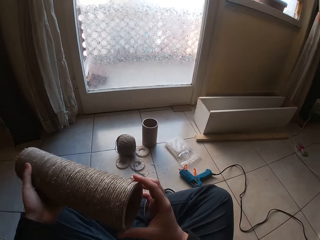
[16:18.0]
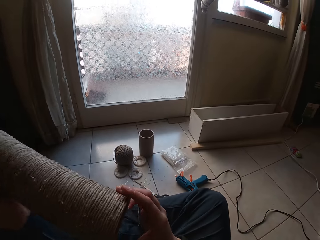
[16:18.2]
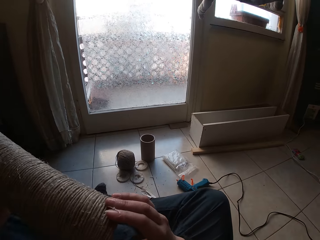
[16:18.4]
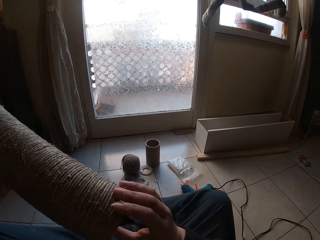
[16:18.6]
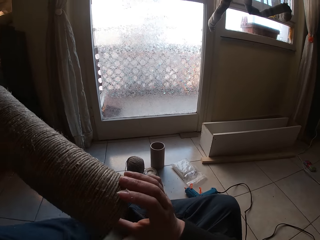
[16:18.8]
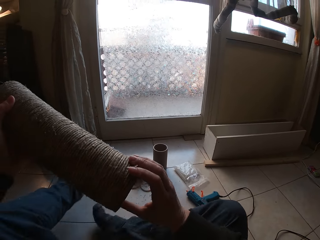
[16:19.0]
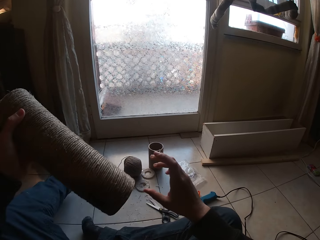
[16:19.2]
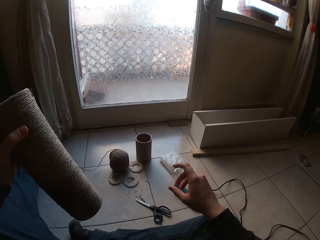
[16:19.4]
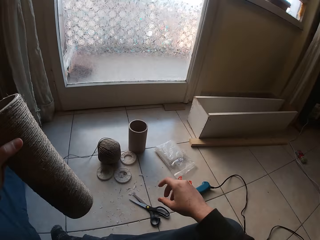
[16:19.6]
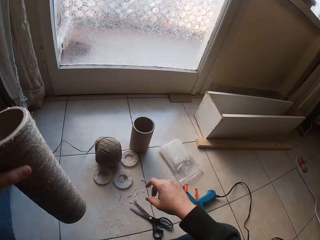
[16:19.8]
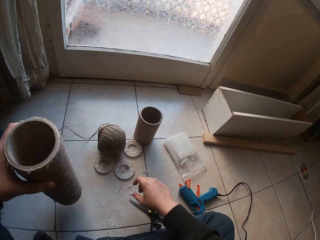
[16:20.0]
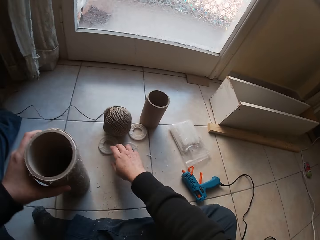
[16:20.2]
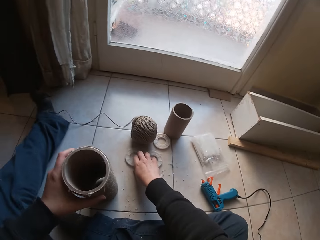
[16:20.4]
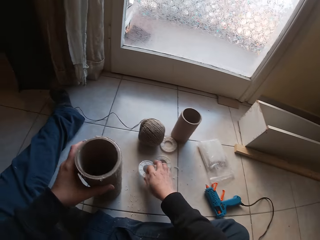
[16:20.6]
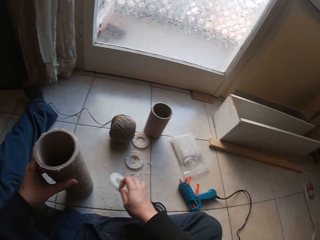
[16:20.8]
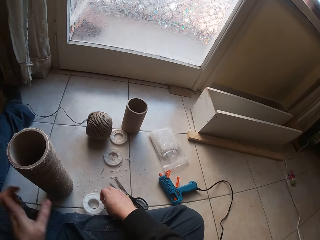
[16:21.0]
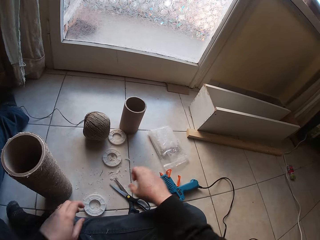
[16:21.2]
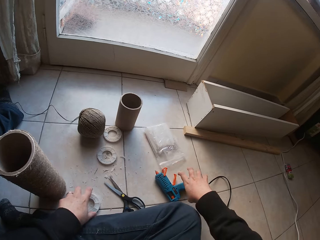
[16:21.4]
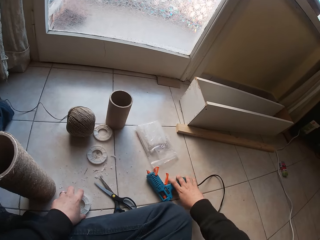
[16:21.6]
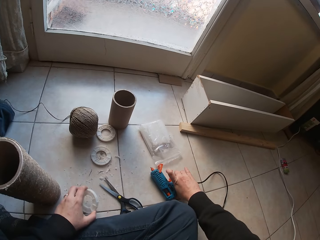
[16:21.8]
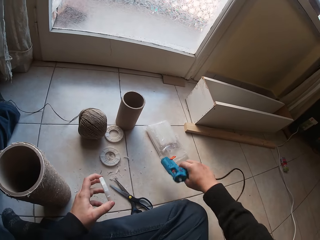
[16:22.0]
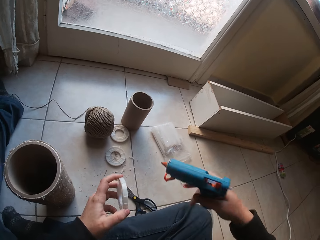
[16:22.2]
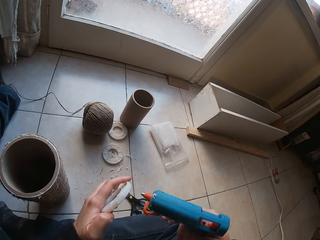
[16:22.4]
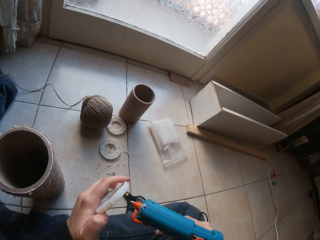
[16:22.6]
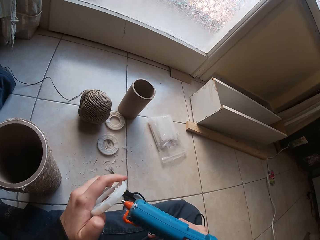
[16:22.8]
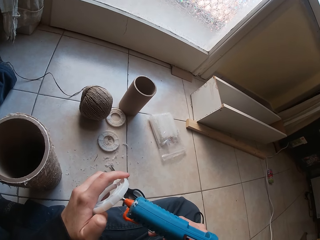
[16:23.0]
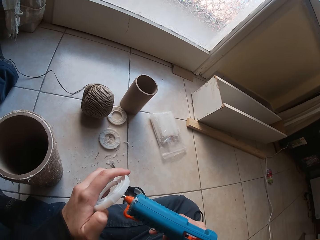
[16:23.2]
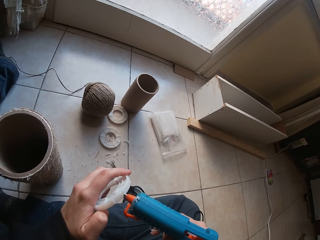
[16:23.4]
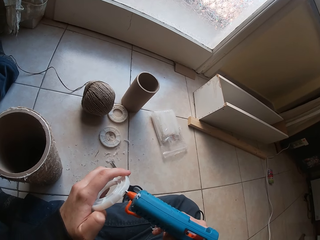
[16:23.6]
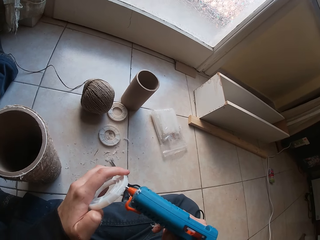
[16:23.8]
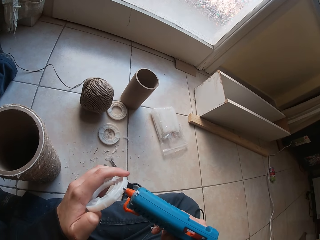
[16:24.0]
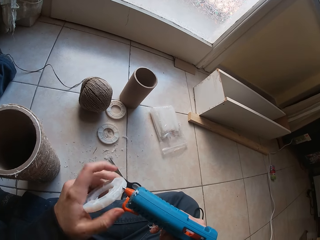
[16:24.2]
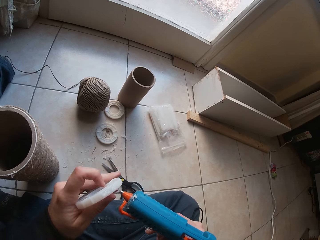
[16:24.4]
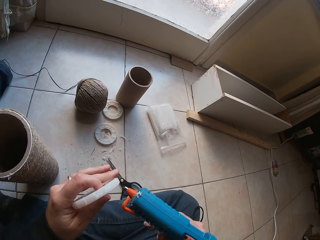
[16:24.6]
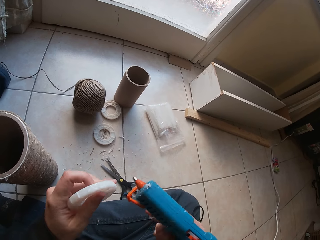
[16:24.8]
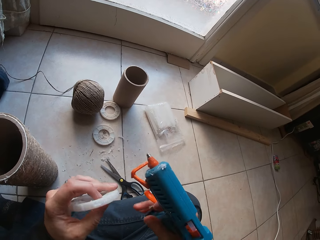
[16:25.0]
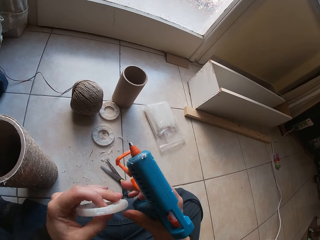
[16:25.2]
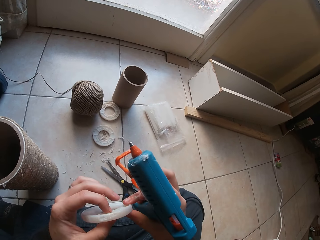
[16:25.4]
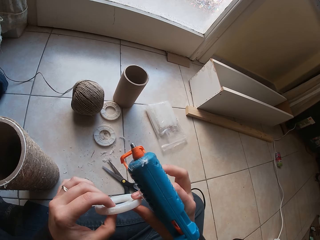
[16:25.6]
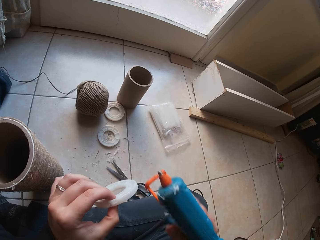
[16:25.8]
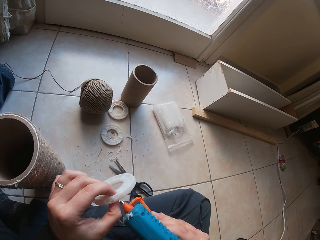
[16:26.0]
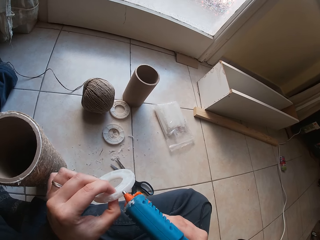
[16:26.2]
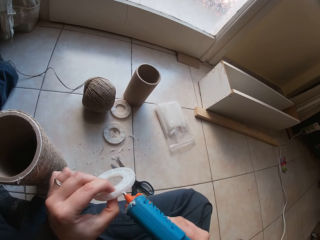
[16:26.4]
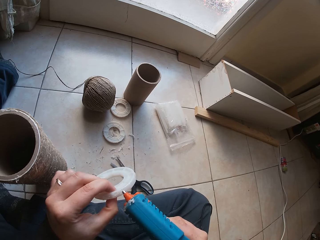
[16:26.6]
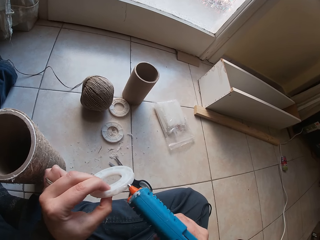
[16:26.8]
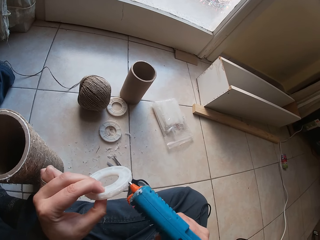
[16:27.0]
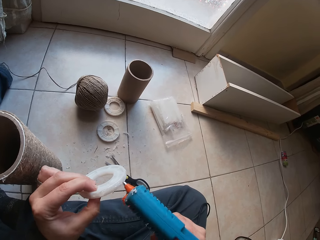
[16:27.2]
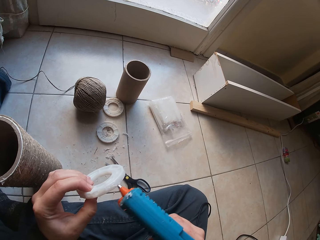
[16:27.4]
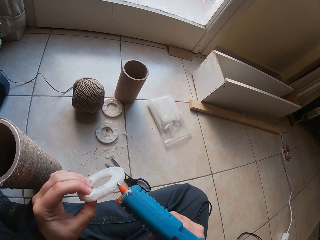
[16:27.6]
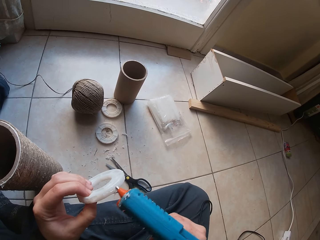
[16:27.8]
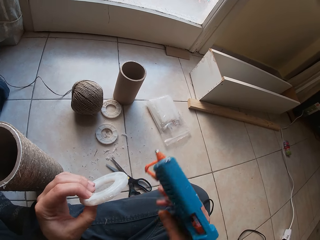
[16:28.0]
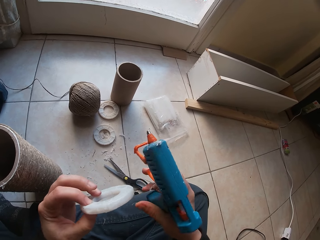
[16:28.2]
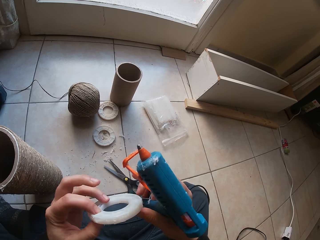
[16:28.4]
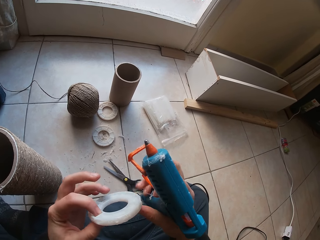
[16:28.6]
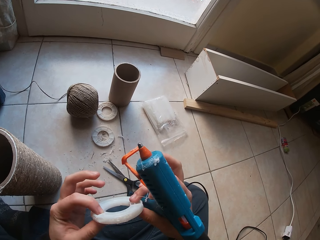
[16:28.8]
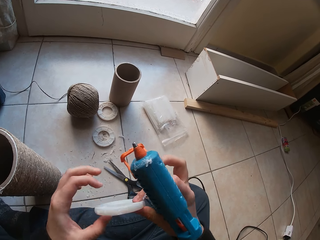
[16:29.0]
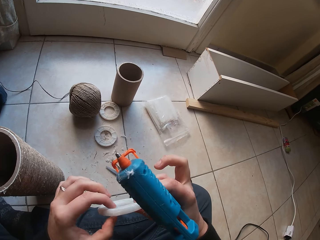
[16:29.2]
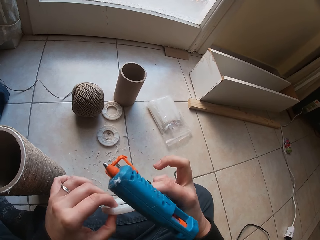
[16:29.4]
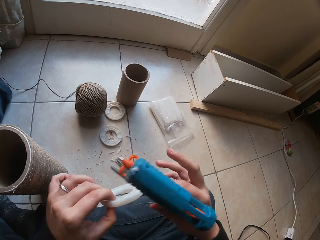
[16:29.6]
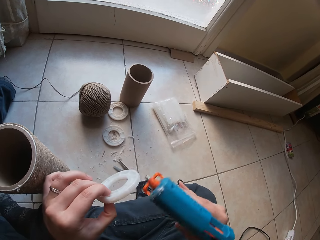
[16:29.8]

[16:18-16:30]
The camera wearer looks at the glued rope. She places the twined cardboard tube on the floor with her left hand. She moves a plastic disc or circular plastic on the floor with her right hand. She picks up the plastic disc on the floor with her left hand. She picks up the glue gun on the floor with her right hand. She applies melted wax on the plastic disc with the glue gun in her right hand. She applies glue on the circular plastic.

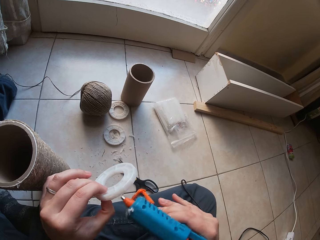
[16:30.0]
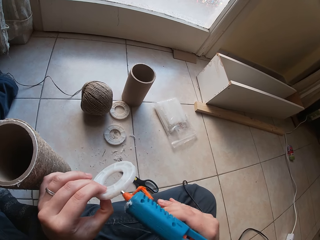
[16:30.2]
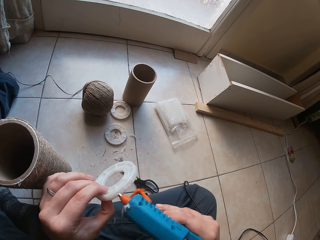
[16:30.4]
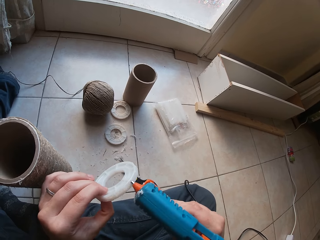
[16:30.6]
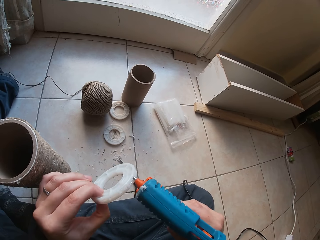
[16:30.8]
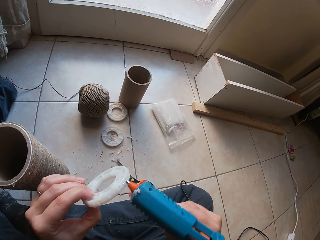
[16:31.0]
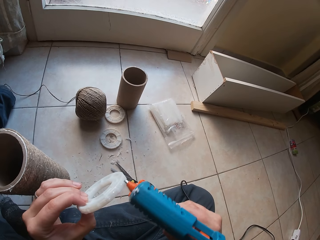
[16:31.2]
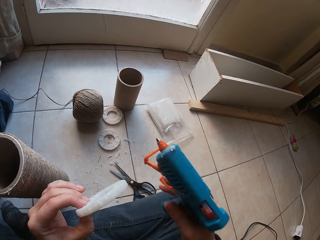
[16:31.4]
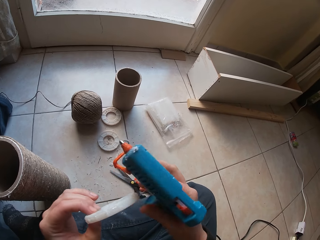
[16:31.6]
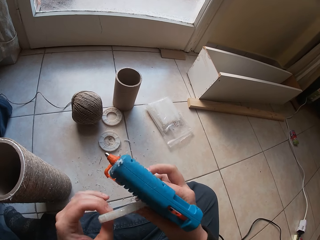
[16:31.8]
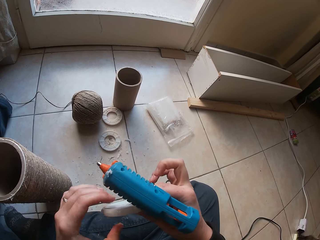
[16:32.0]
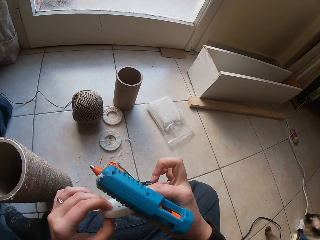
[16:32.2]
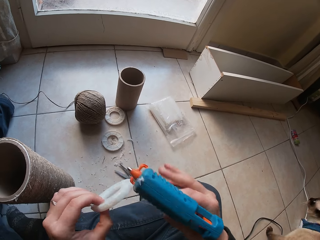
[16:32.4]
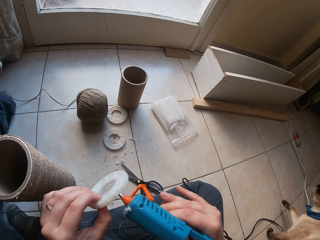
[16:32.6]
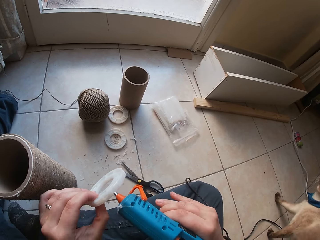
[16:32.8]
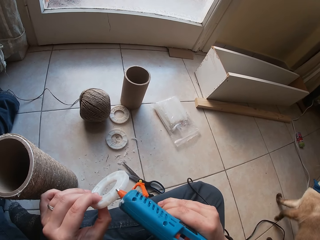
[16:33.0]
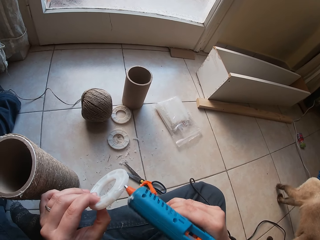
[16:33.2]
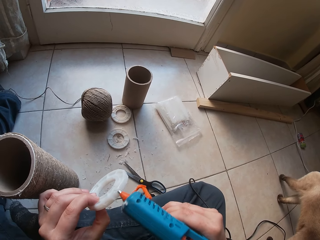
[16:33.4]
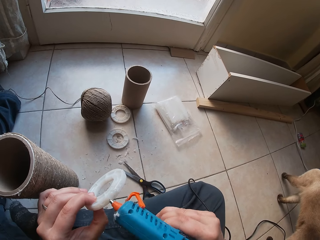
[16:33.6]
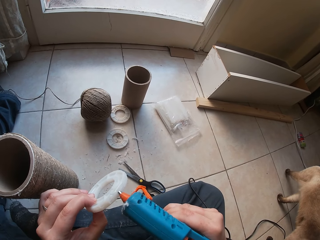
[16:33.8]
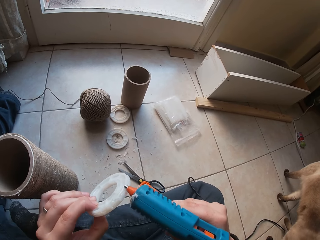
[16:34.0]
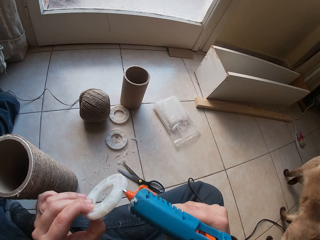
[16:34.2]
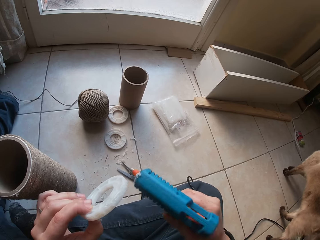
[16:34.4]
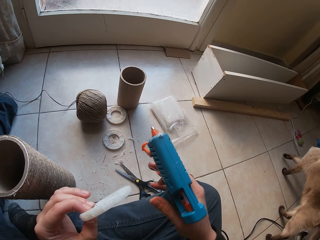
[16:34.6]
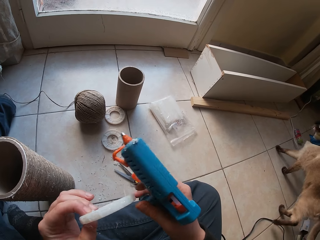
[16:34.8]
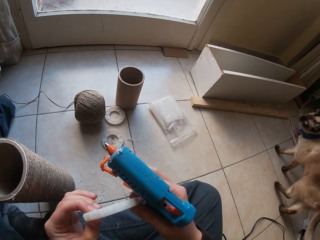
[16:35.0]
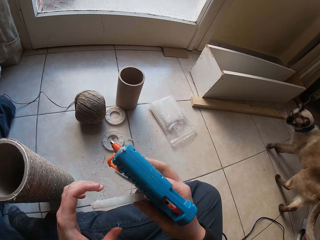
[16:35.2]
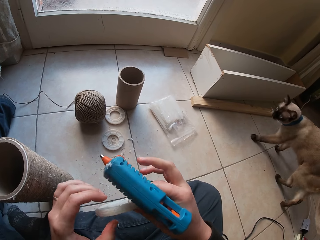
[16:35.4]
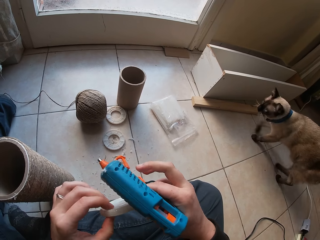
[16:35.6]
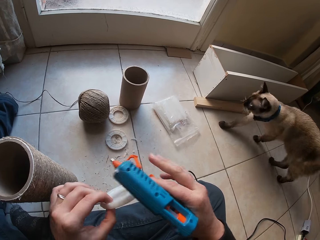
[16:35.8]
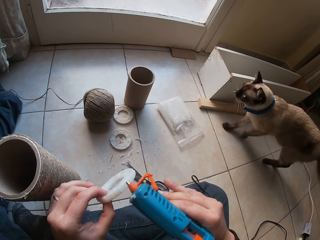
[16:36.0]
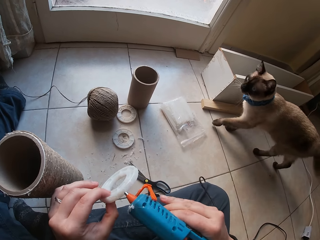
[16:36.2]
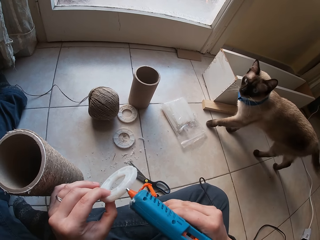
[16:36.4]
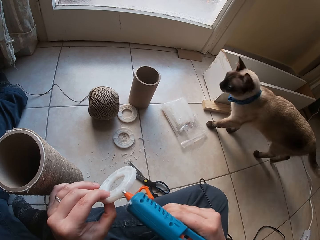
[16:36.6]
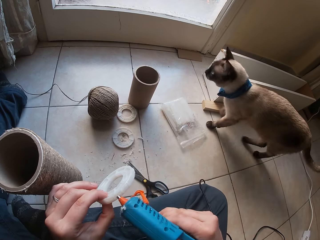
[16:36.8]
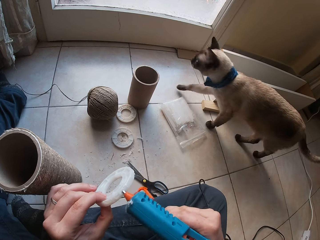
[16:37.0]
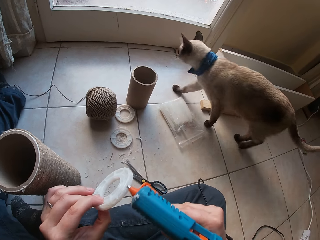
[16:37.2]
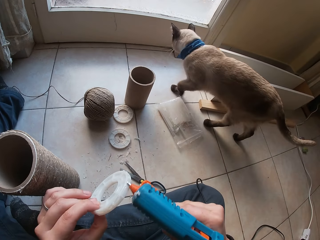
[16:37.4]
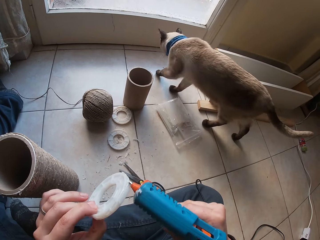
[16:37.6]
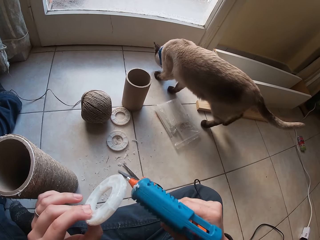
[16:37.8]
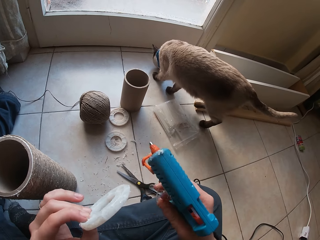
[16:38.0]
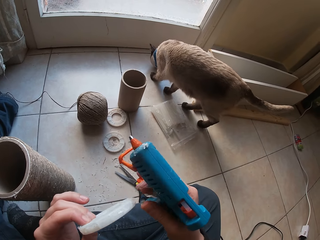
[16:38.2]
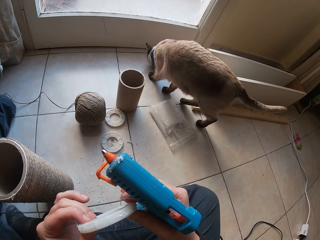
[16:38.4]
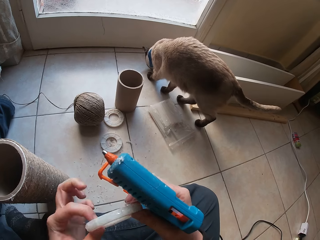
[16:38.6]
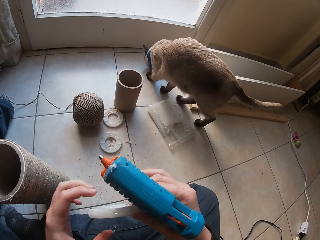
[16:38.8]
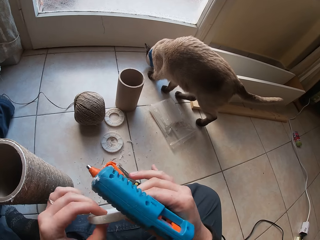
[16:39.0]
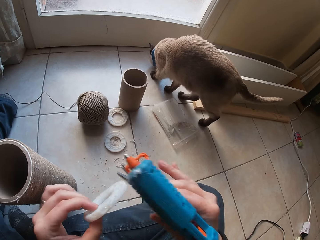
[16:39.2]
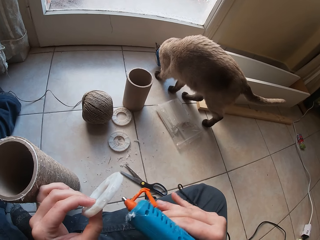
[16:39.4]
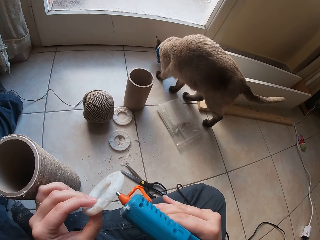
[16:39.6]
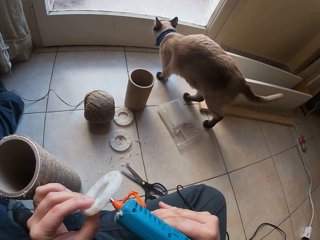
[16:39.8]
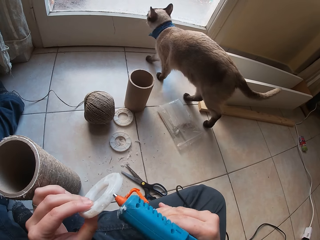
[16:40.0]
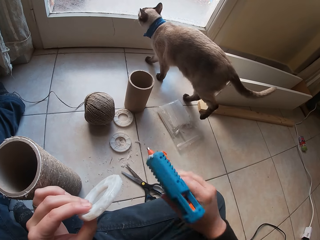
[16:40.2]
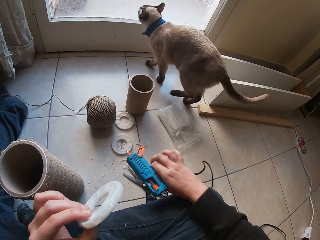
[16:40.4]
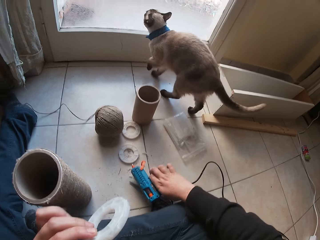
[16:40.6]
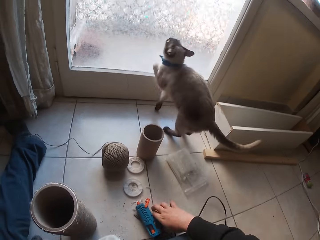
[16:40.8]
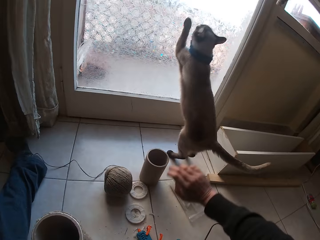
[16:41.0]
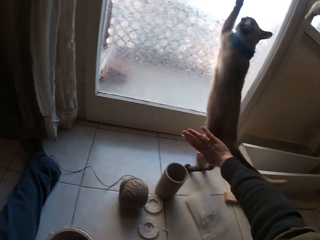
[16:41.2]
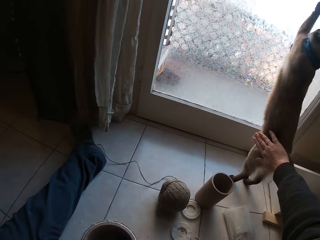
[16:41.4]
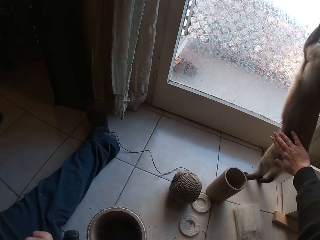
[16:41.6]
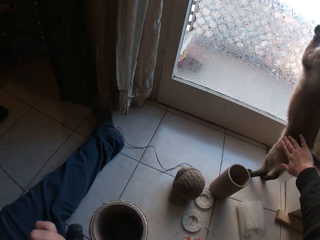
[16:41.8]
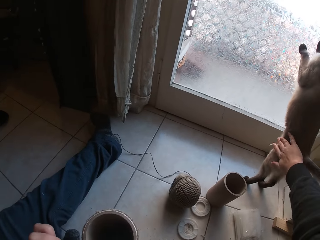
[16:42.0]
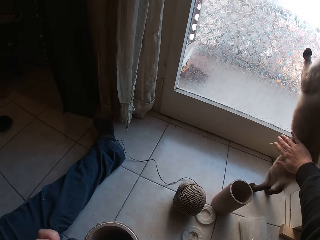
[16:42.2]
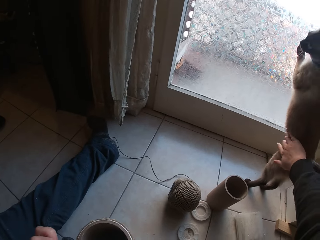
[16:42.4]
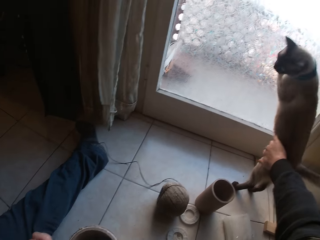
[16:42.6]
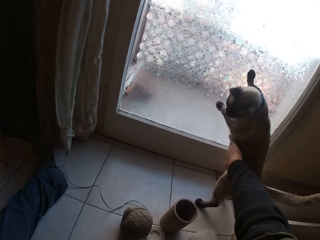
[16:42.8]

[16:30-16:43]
The camera wearer applies glue on the circular plastic. She applies glue on the circular plastic again. She drops the glue gun on the floor with her right hand. A cat climbs a door. The camera wearer interacts with the cat. She pats the cat.
